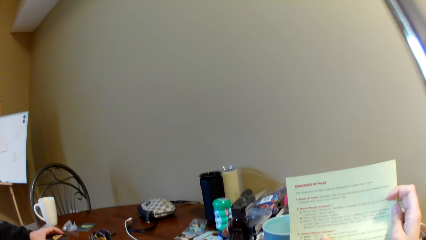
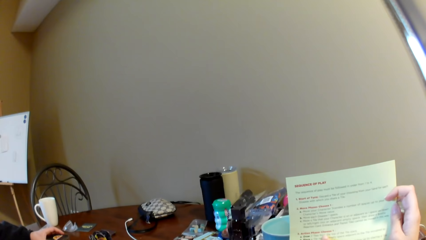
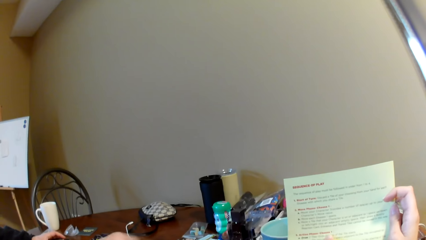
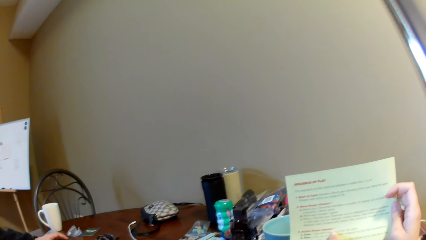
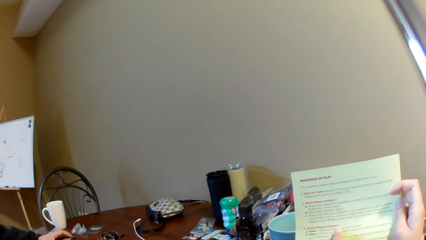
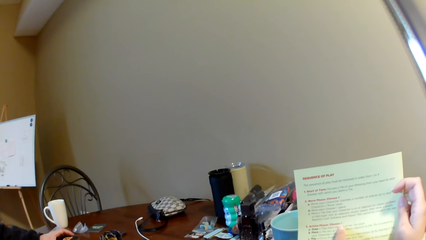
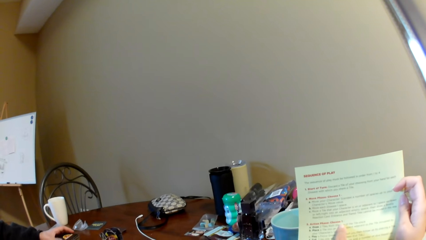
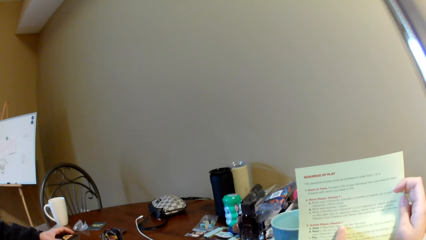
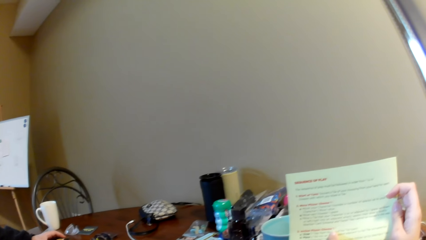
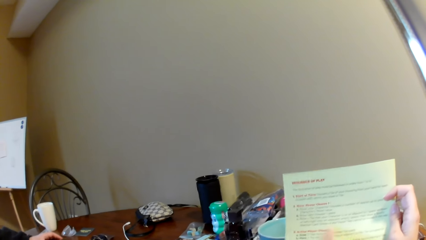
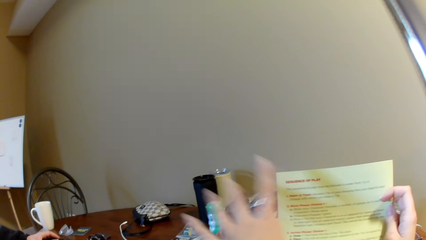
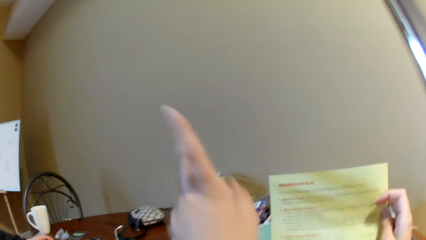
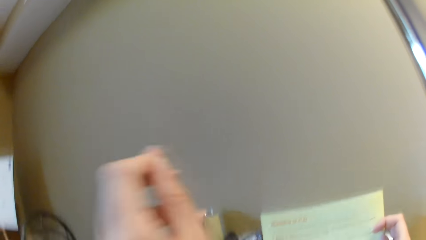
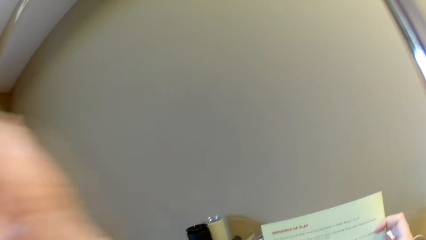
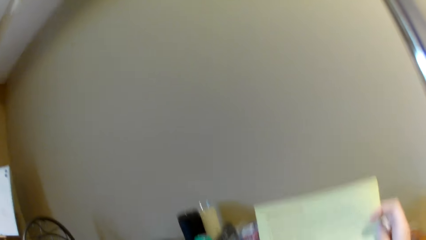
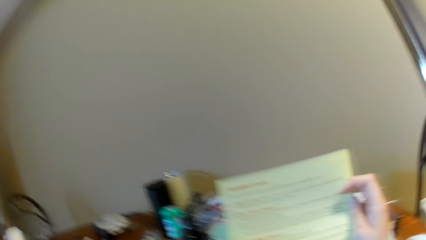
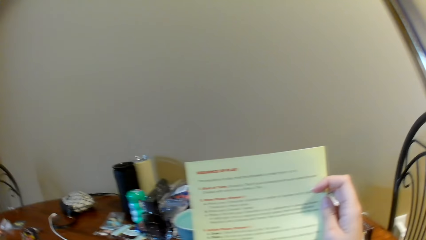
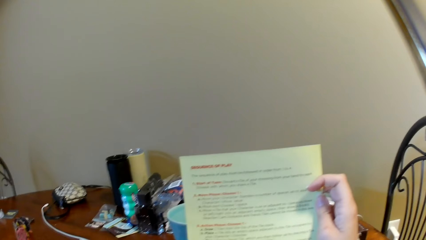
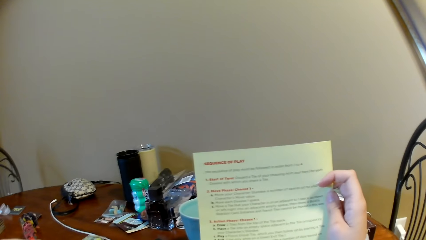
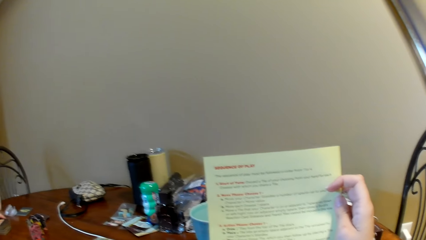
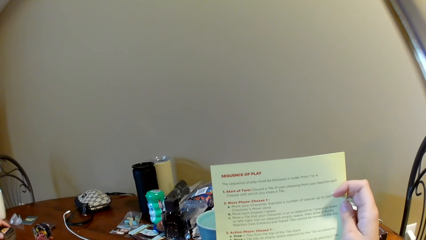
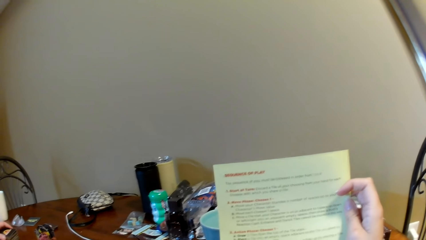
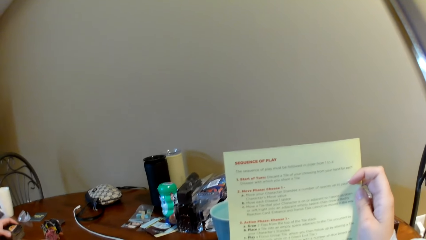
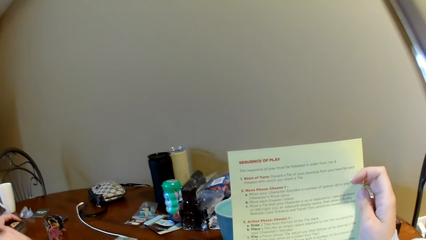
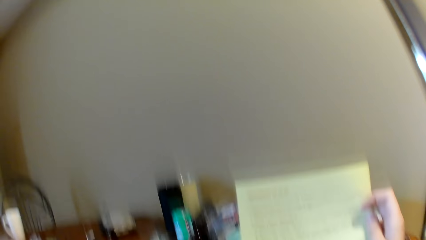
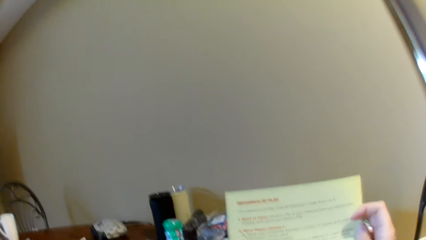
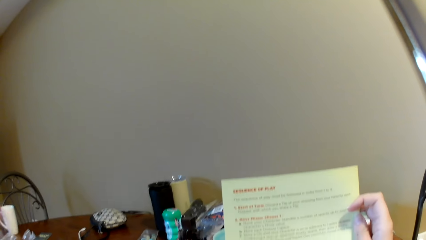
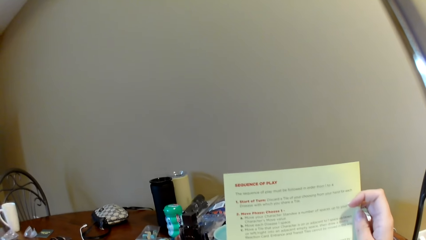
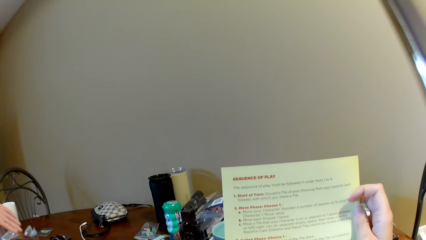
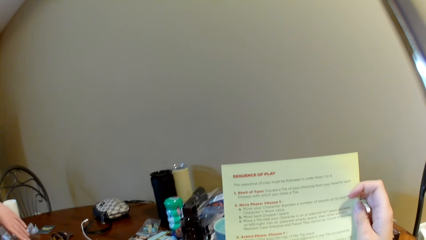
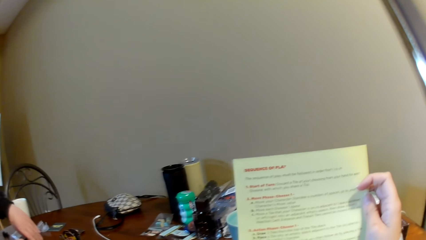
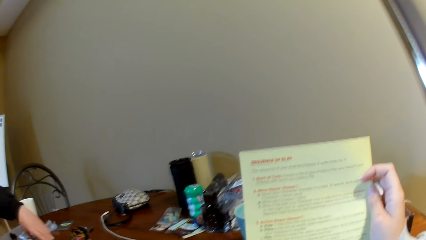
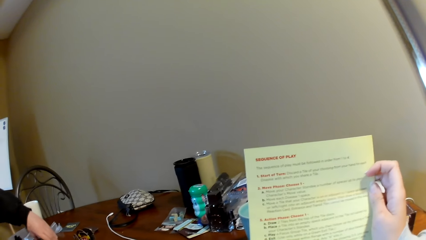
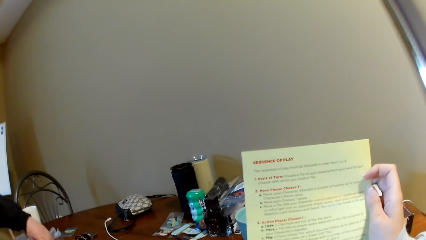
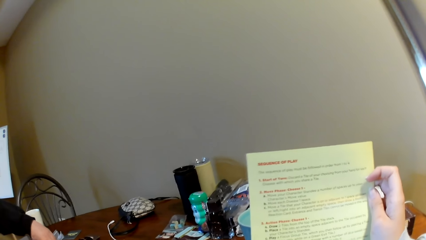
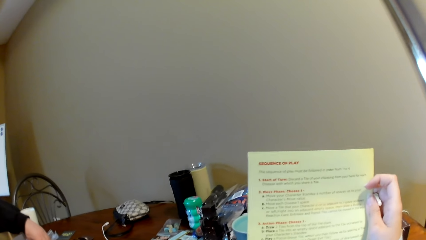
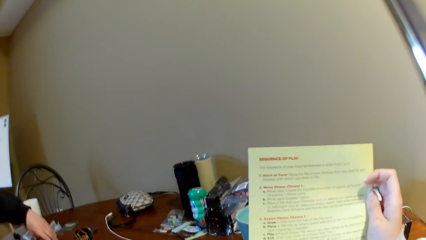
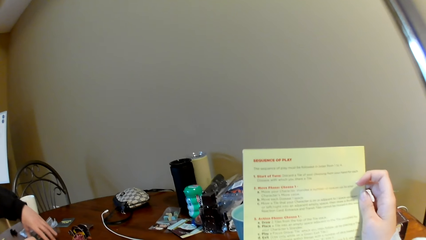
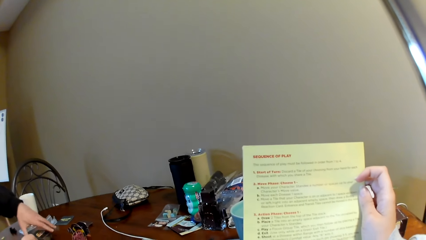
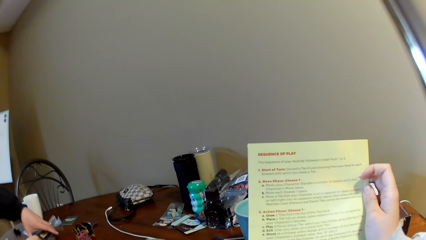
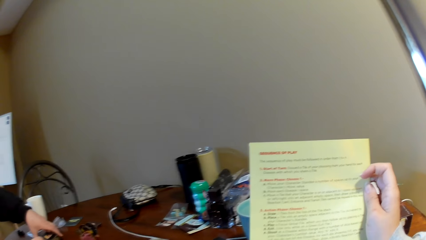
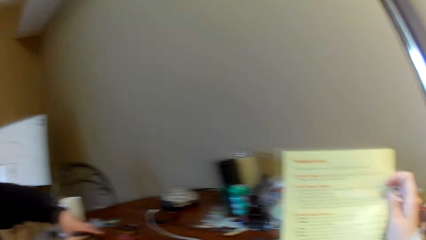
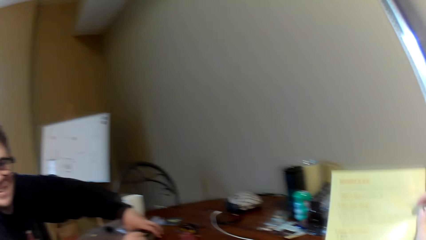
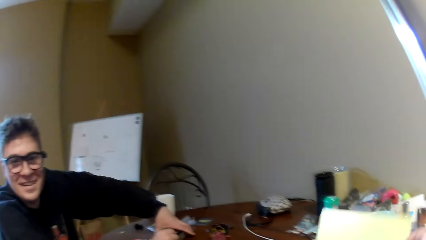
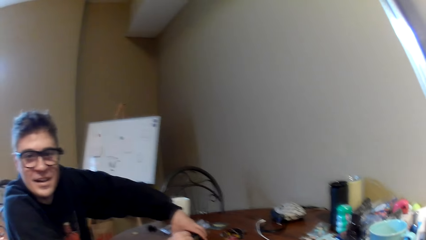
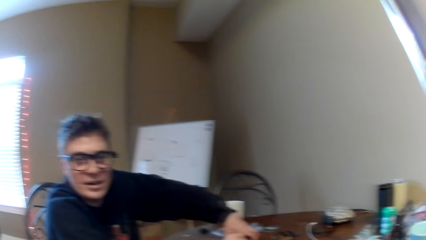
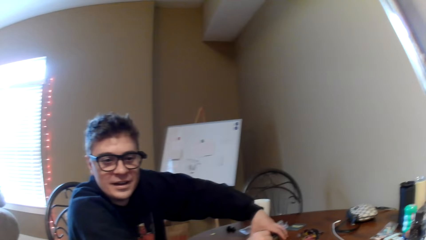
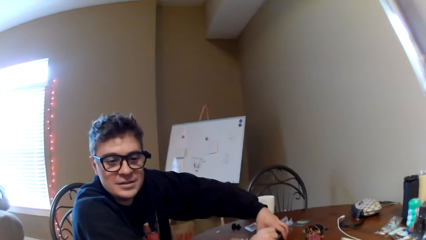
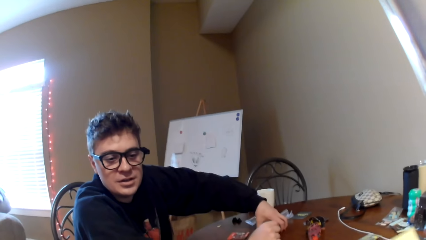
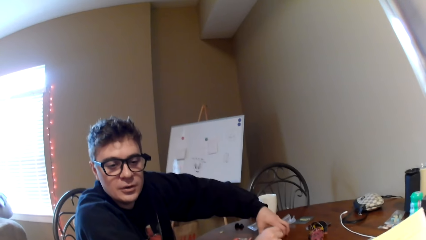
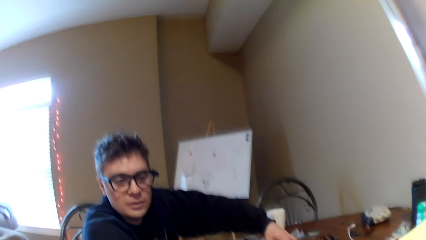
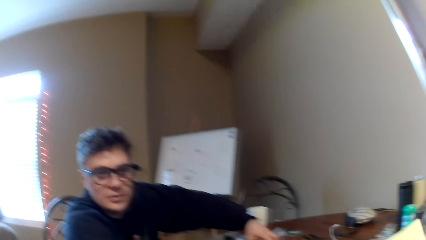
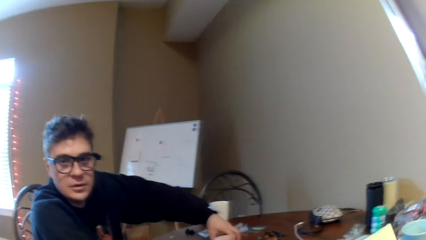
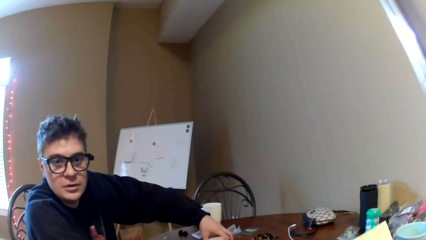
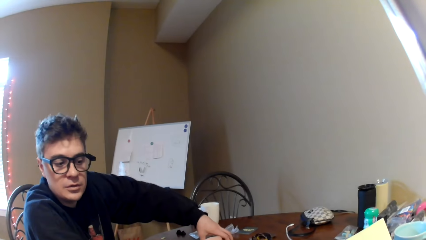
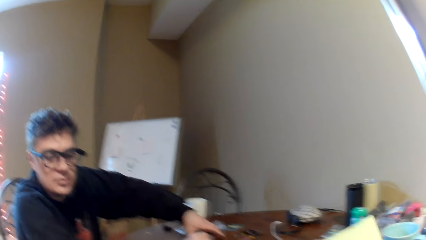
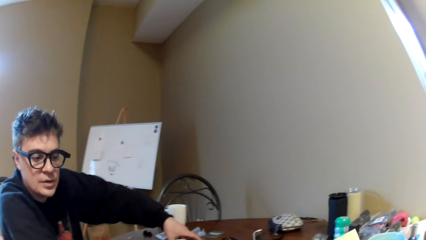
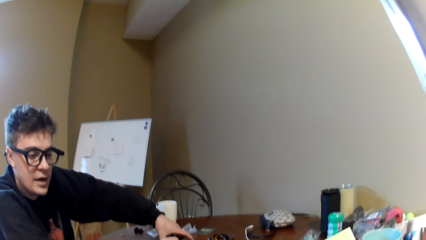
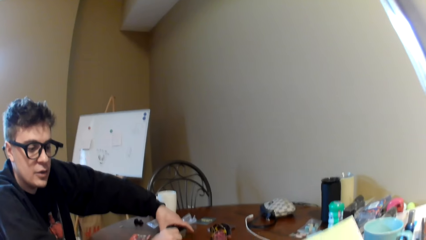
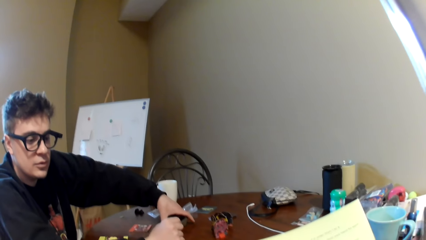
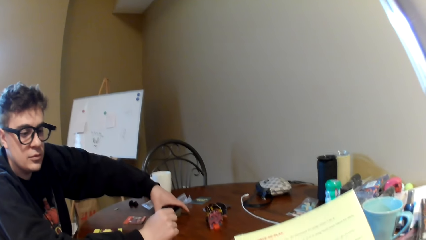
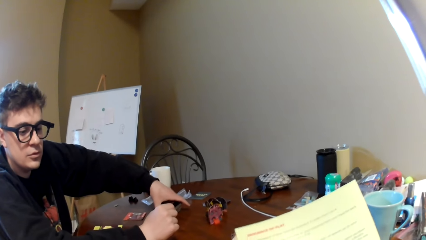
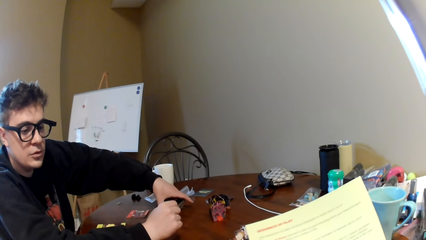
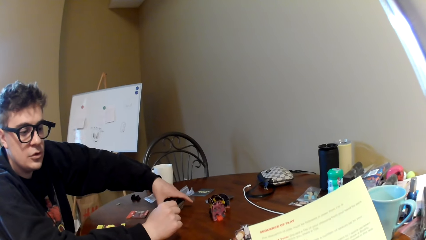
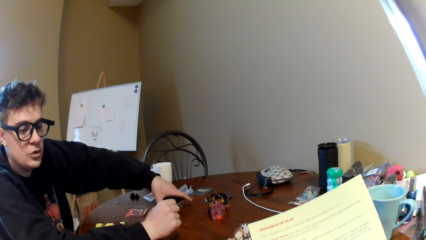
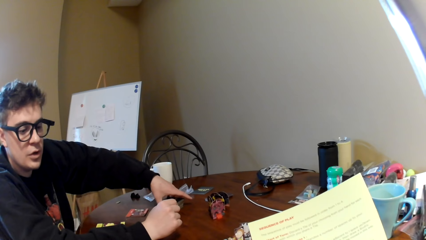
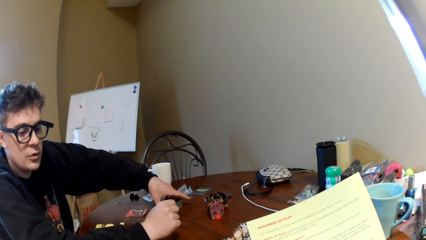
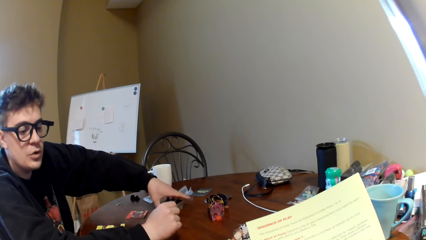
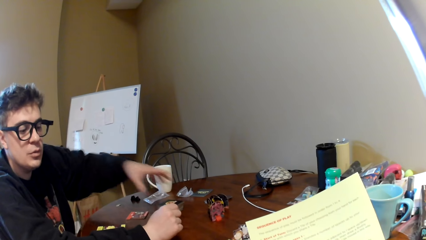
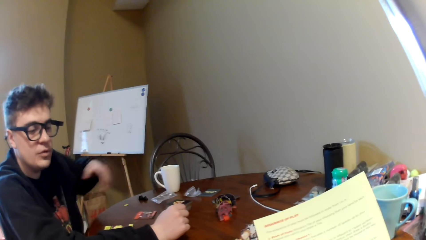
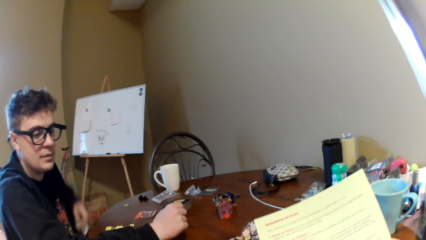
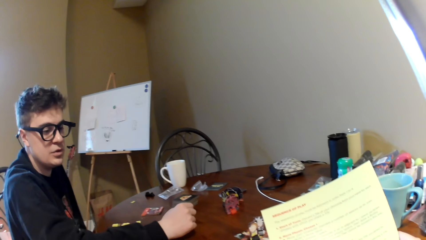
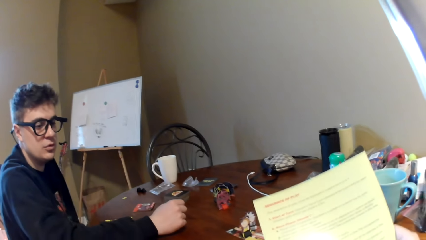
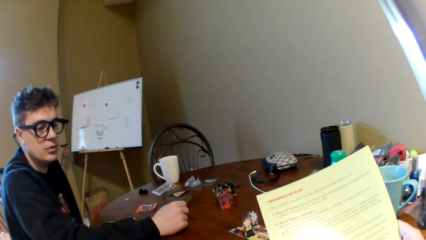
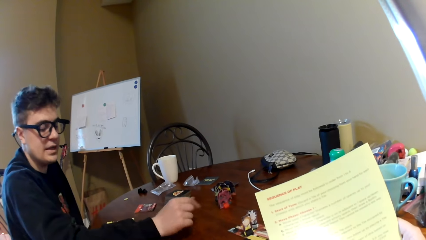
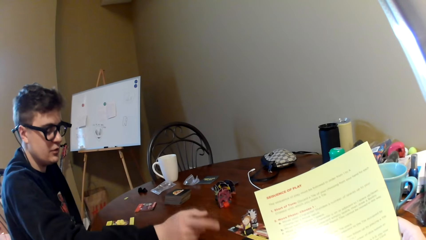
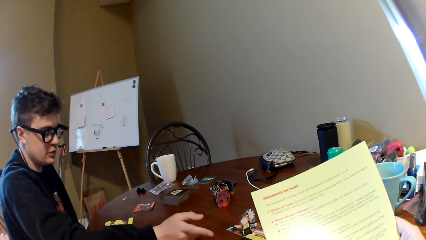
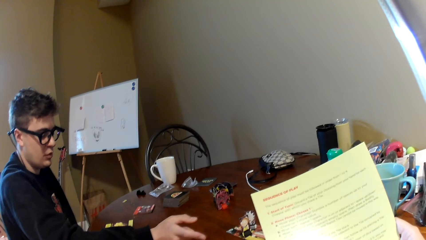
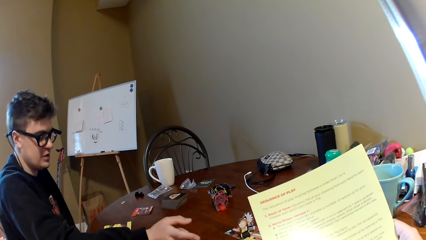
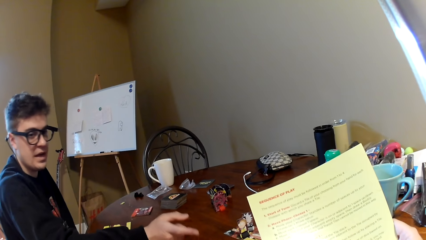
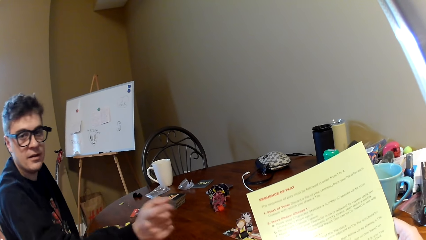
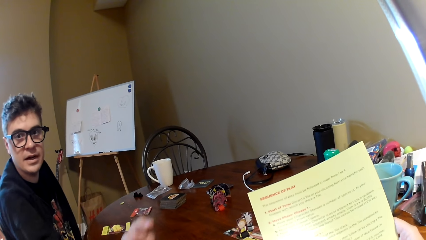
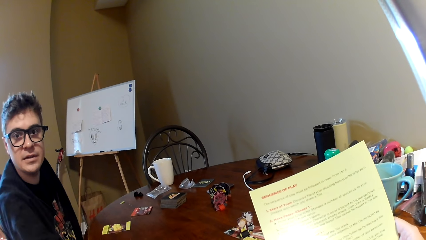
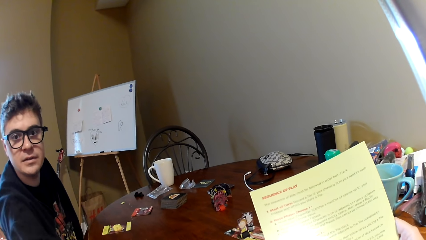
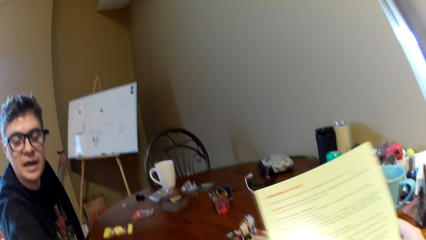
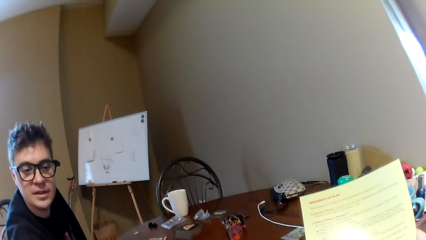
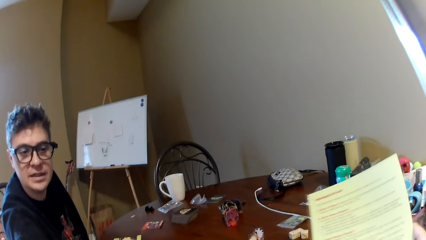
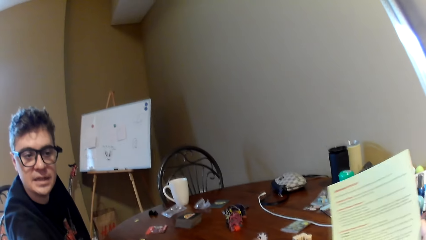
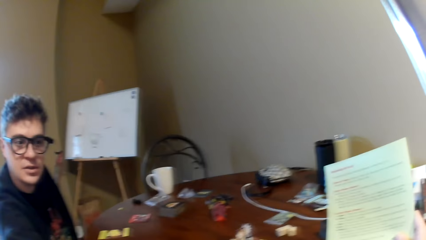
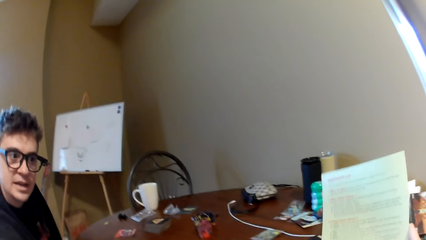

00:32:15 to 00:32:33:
The camera wearer lifts the left hand. They read the magazine. A man converses with the camera wearer. The man moves his hand from the table. He gestures with his finger. He moves his hand from the table.
